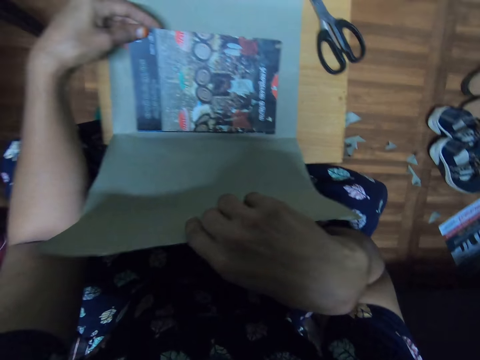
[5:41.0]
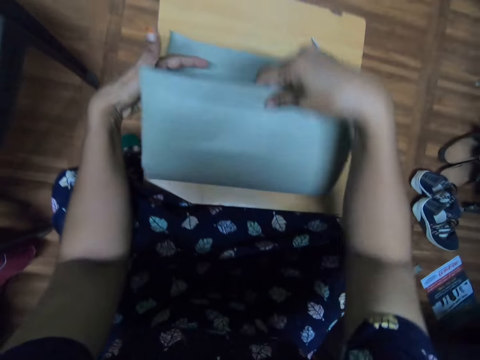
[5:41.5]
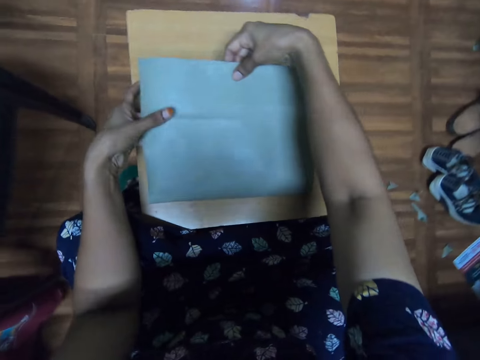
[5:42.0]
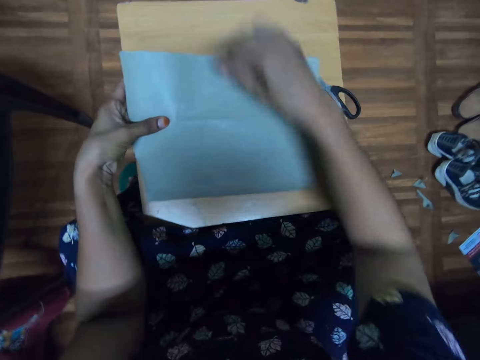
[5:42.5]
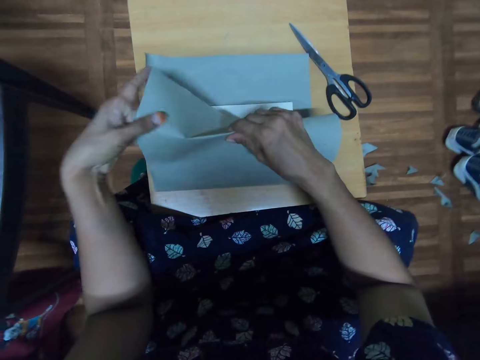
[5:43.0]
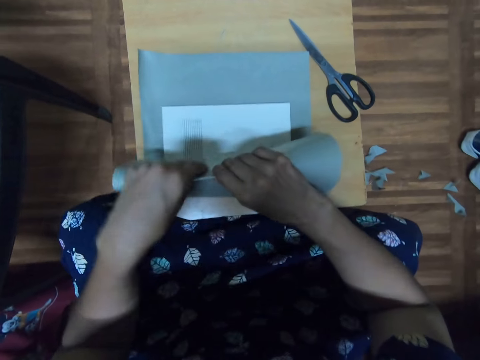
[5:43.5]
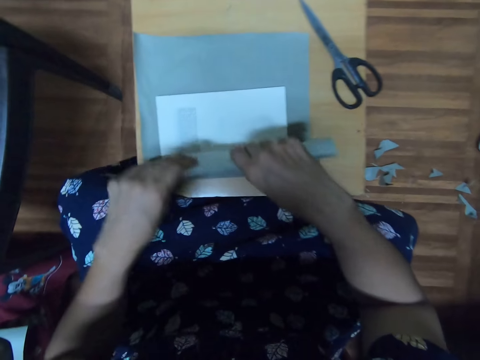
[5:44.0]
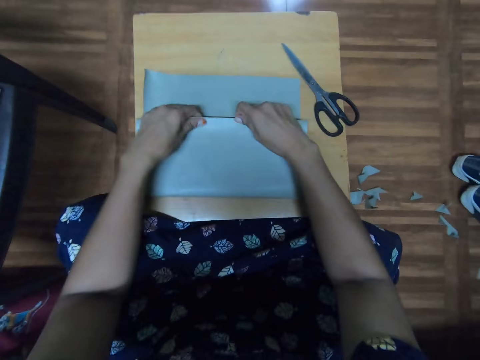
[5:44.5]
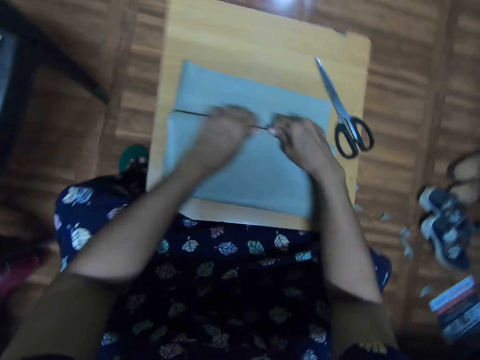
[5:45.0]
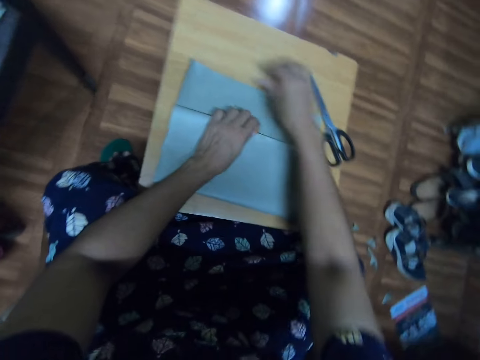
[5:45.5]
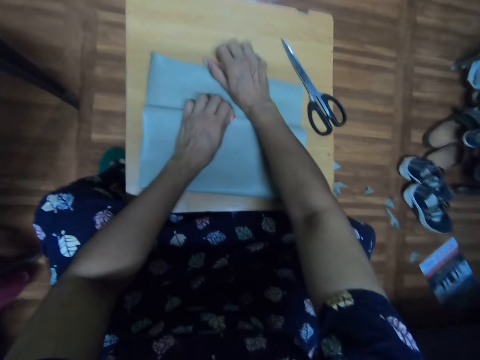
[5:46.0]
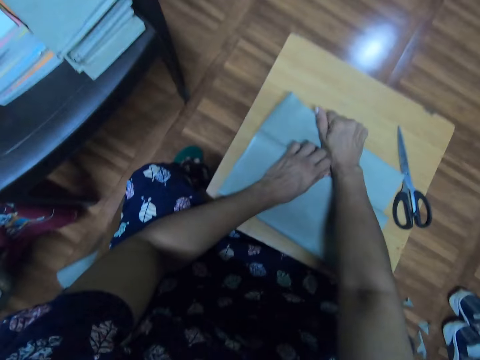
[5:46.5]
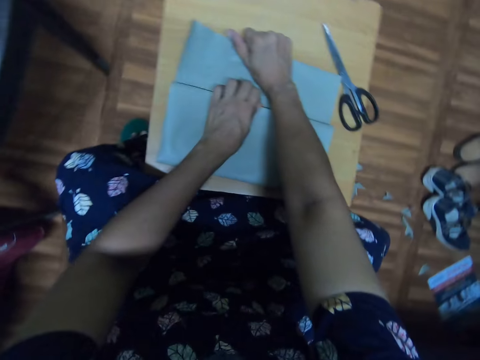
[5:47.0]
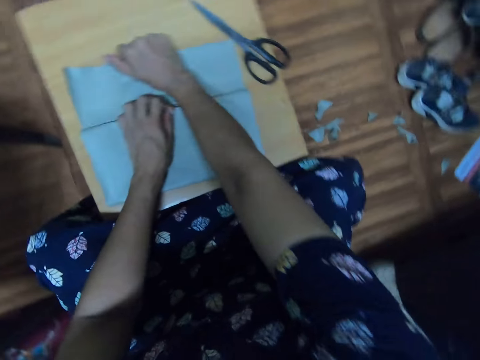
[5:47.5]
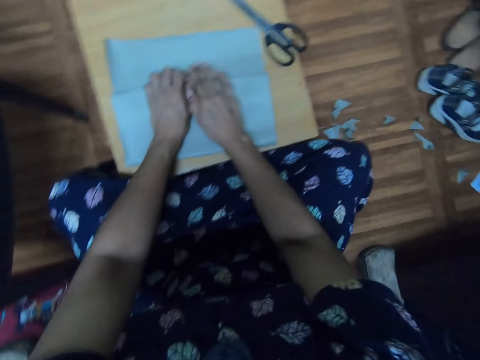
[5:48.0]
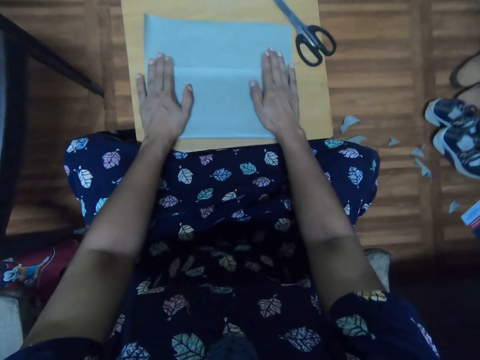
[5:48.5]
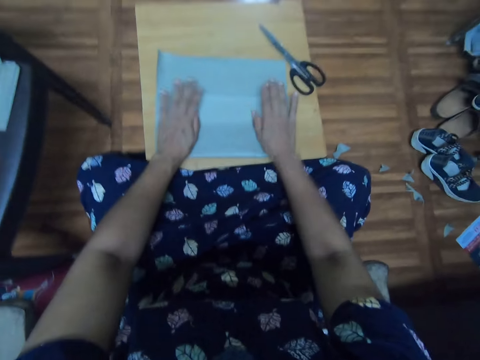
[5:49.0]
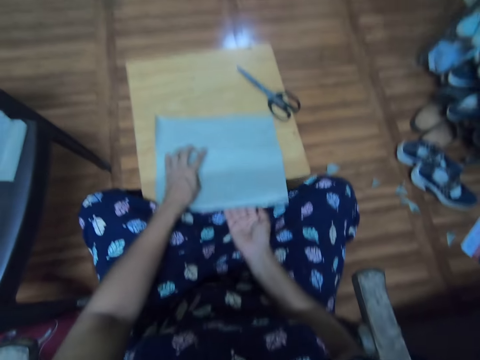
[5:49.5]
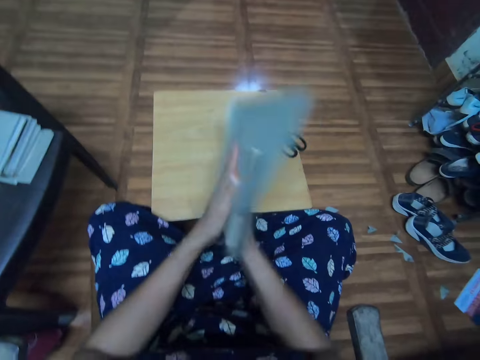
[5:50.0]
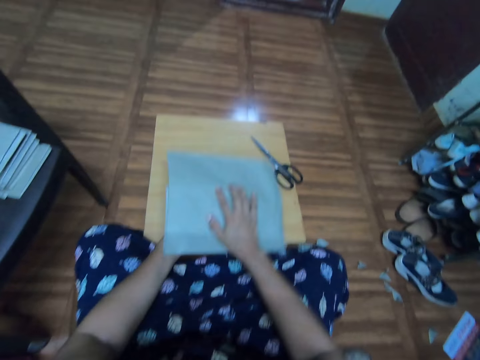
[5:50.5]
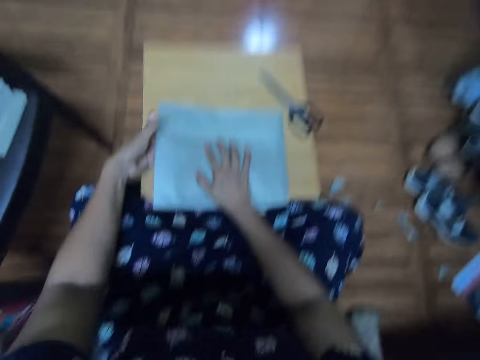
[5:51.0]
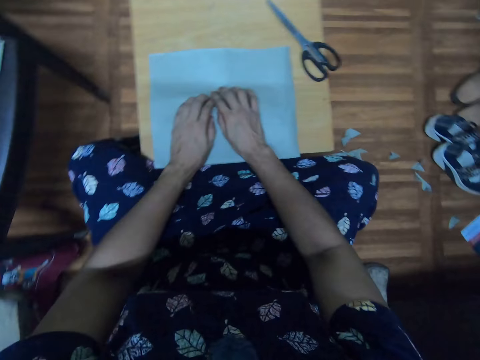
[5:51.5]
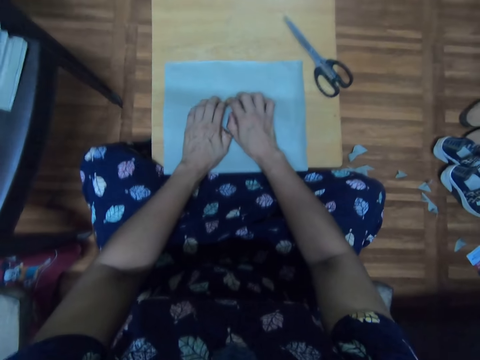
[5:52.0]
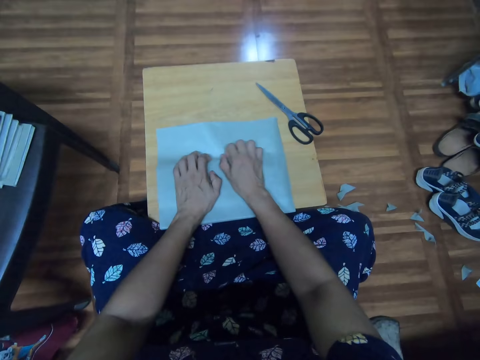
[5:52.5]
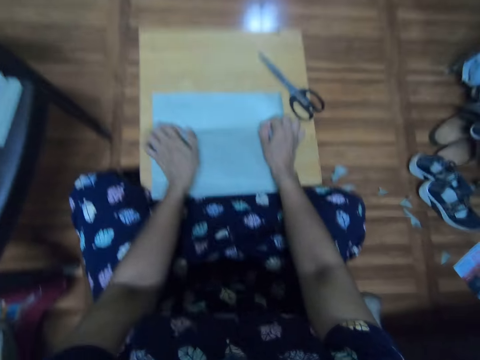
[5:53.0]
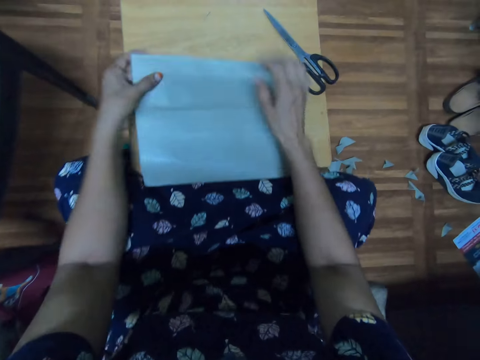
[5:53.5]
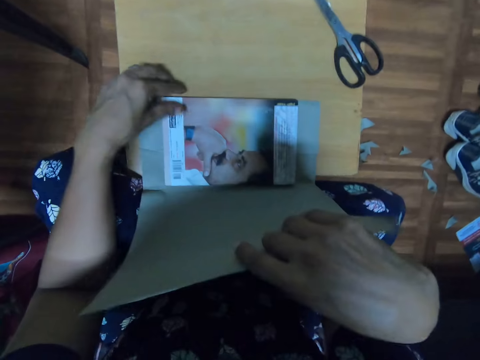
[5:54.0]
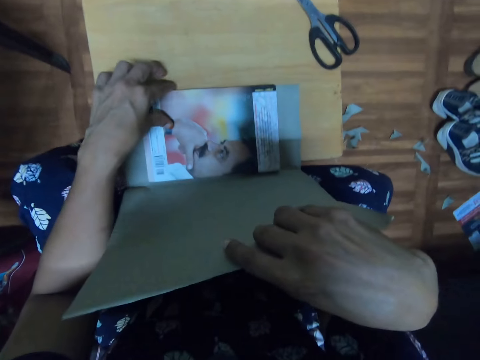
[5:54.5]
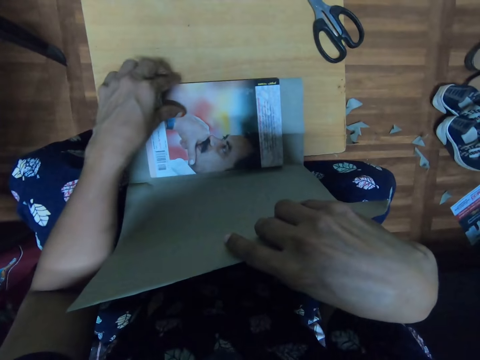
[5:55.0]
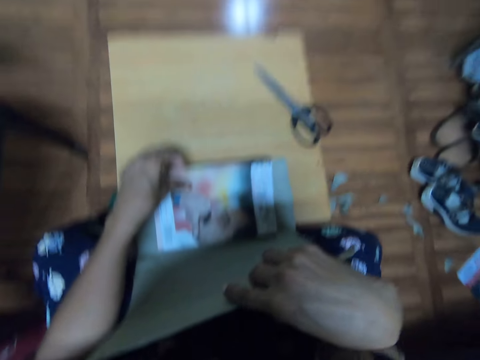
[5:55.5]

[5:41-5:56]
The camera wearer folds the cover. They cover the book. They fold the cover again. They open the book. They move a hand on the book. They close the book. They place a hand on the cover. They pull the cover on the book. They move a hand on the book. They spread the cover on the book. They pick the cover from the table. They lift the book. They turn the book. They drop the book. They put the cover on the table. They spread the cover on the book. They move a hand on the book. They unfold the cover on the book.

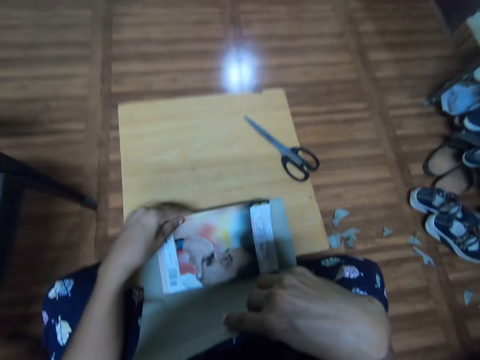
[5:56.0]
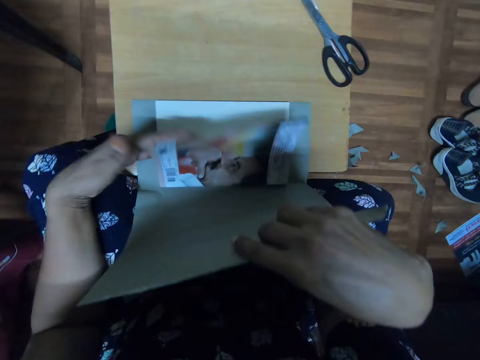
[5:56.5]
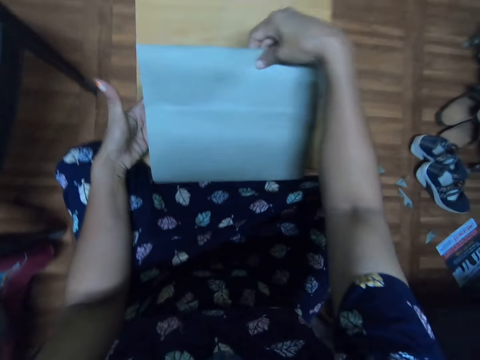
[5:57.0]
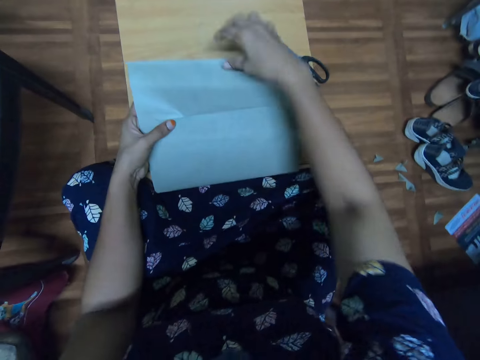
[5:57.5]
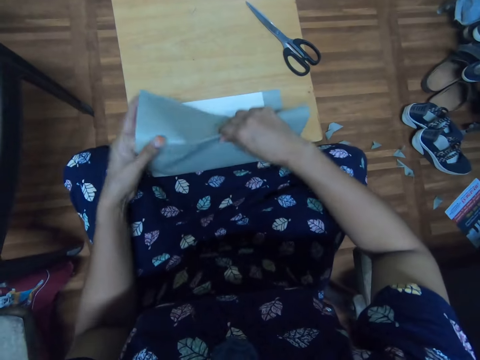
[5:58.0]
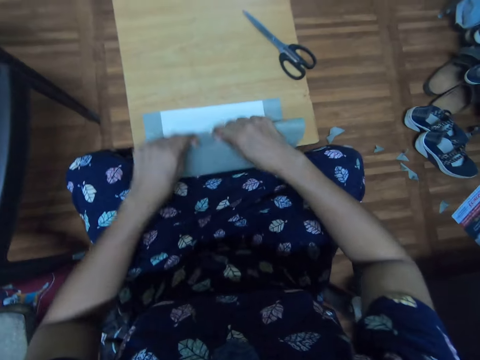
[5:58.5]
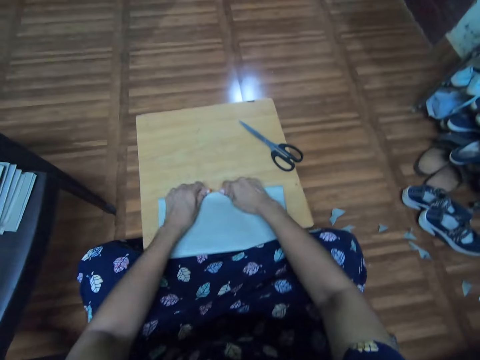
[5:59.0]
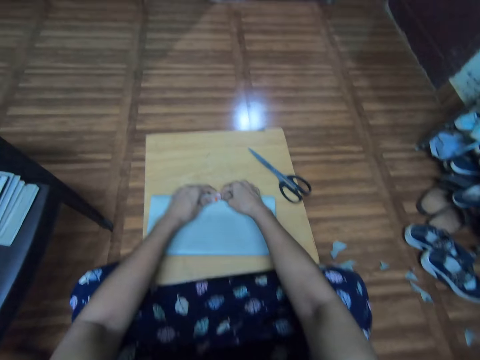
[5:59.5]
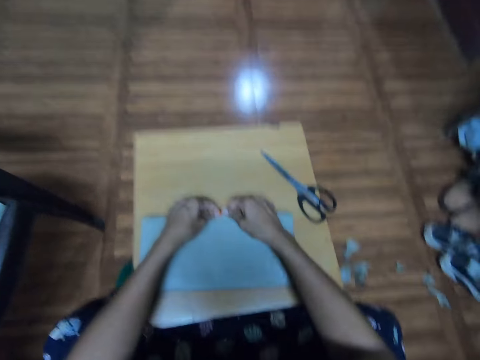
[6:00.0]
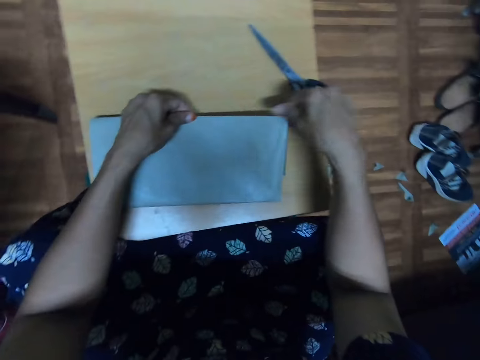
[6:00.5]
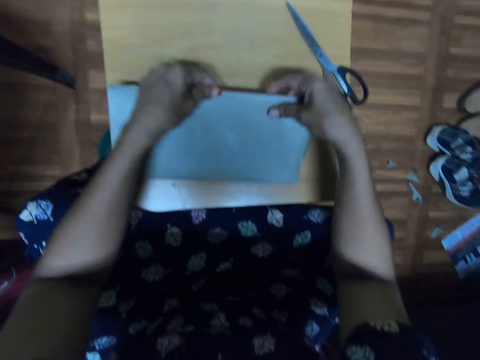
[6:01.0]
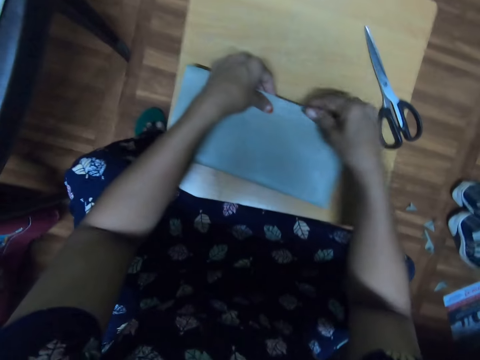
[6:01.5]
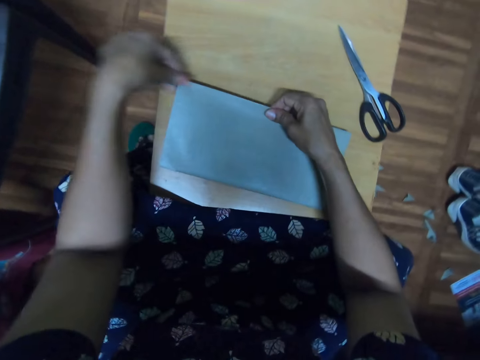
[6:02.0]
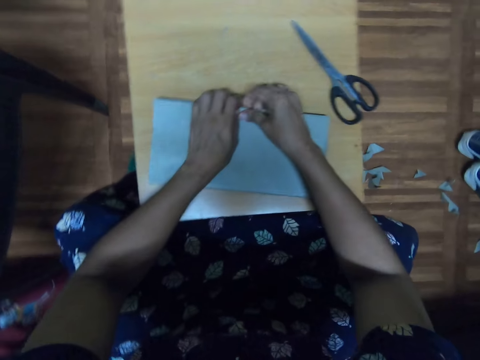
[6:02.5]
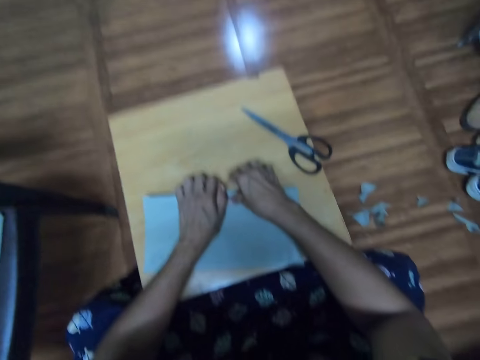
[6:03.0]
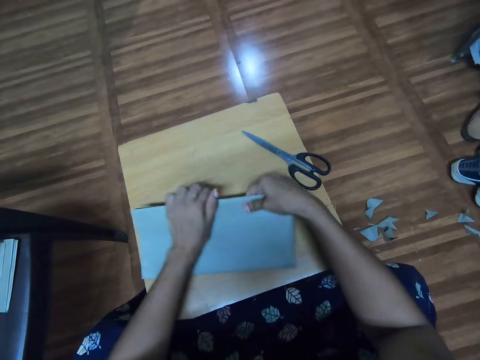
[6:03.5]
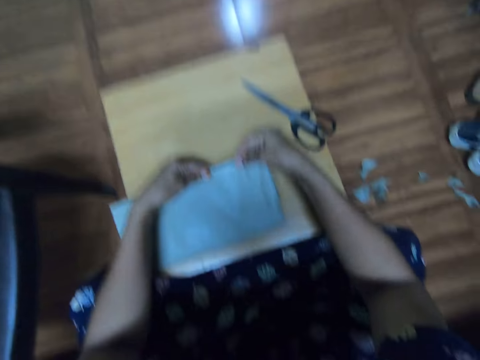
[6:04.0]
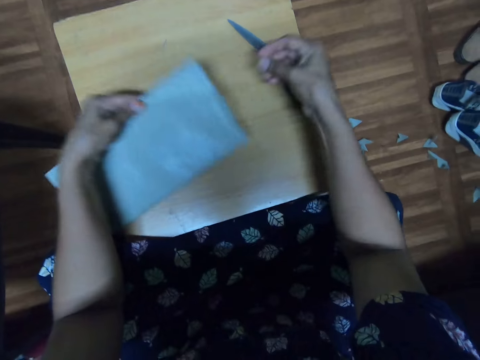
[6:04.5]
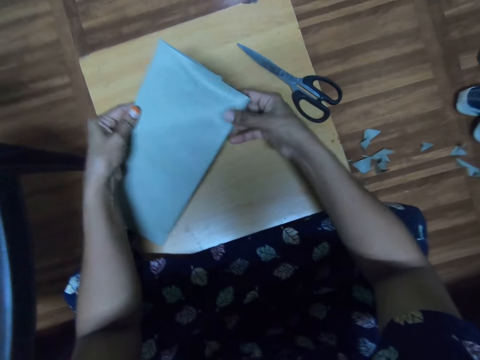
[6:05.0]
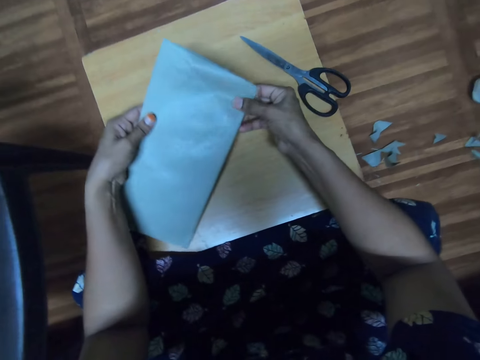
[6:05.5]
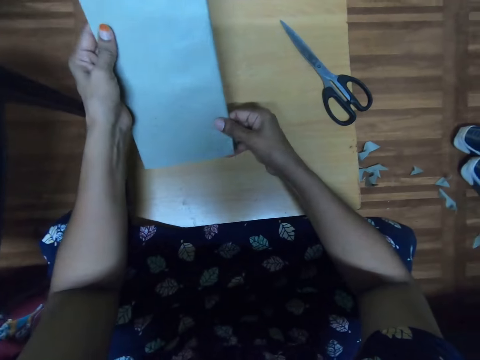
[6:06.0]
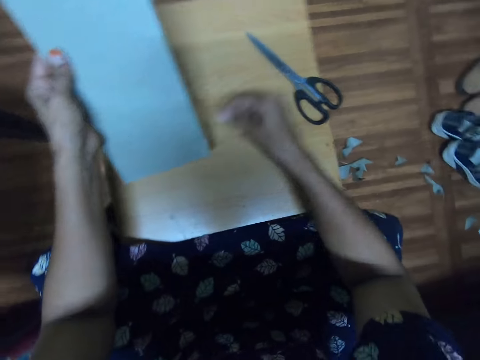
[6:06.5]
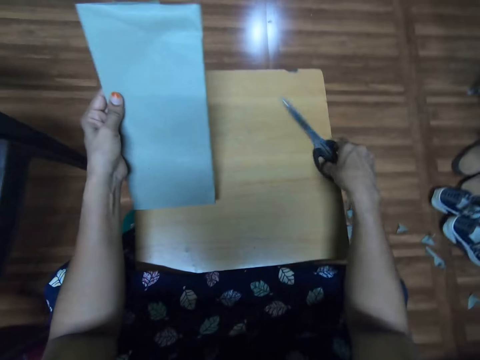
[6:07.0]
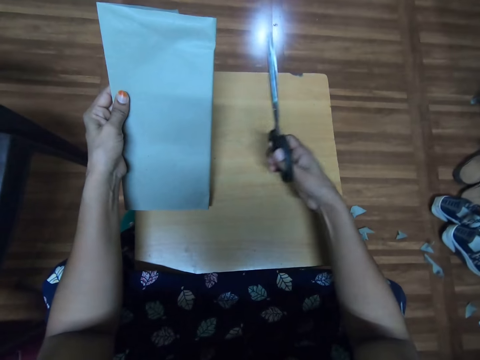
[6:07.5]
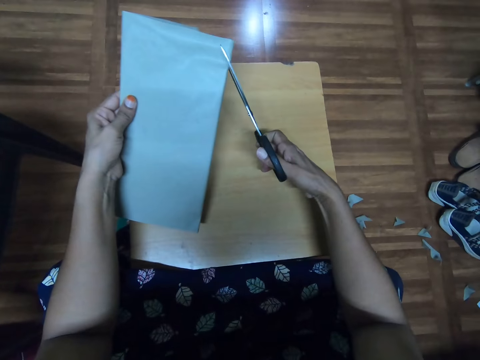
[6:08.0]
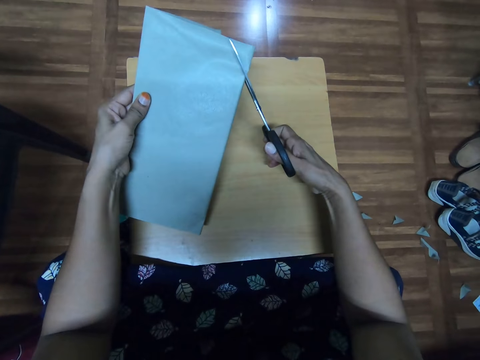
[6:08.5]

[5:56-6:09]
The camera wearer opens the book. They close the cover. They fold the cover on the book. They cover the book. They close the book. They spread the cover on the book. They move a hand on the book. They turn the book. They pick the cover from the table. They spread the cover on the book. They pick the scissors from the table.
